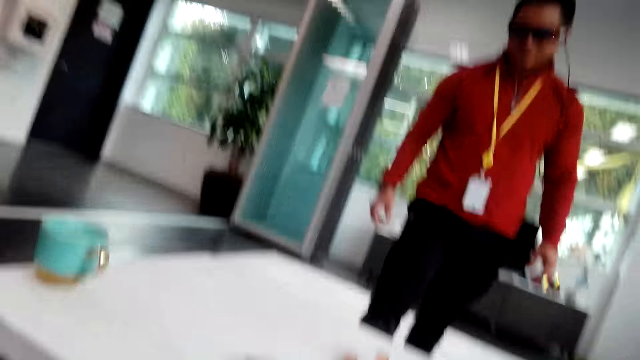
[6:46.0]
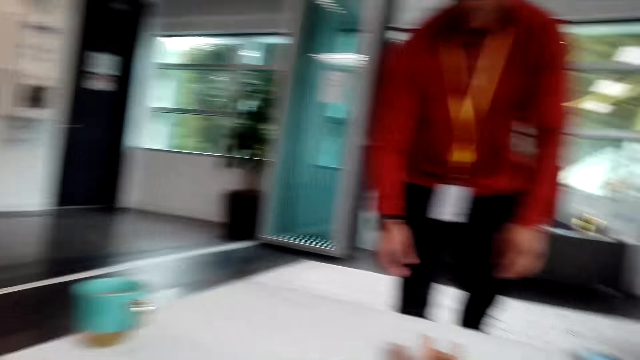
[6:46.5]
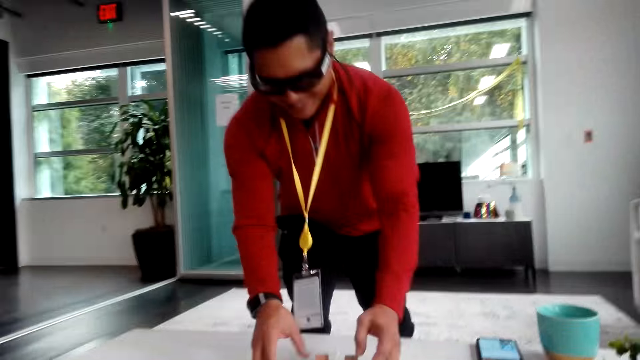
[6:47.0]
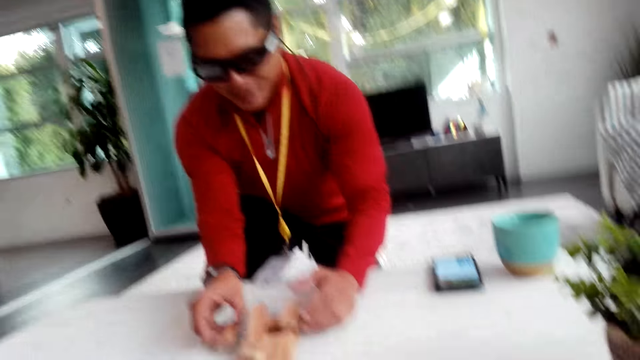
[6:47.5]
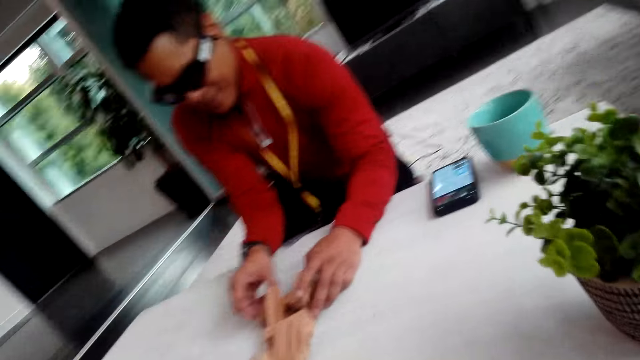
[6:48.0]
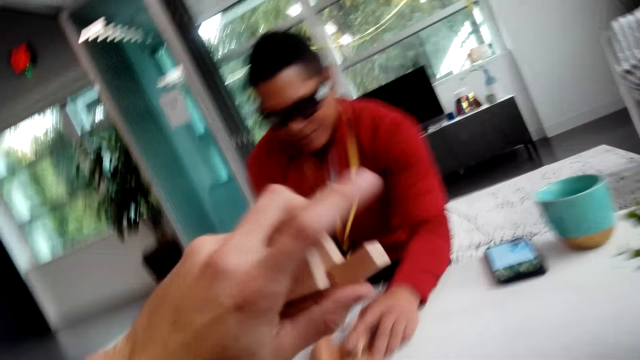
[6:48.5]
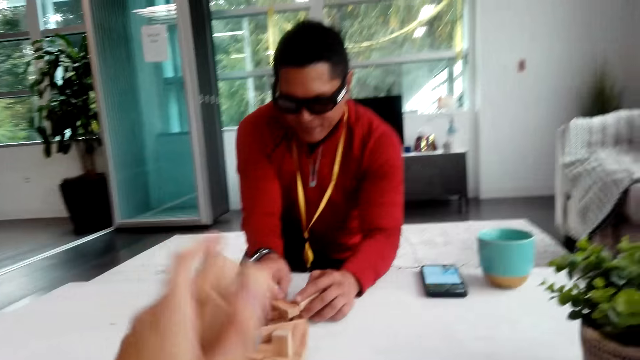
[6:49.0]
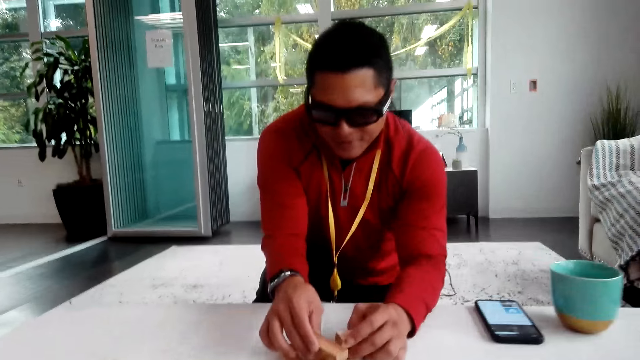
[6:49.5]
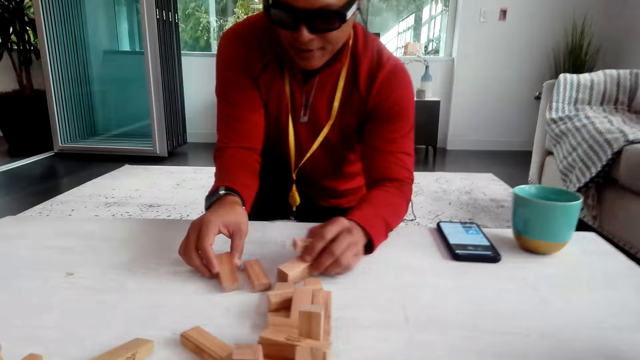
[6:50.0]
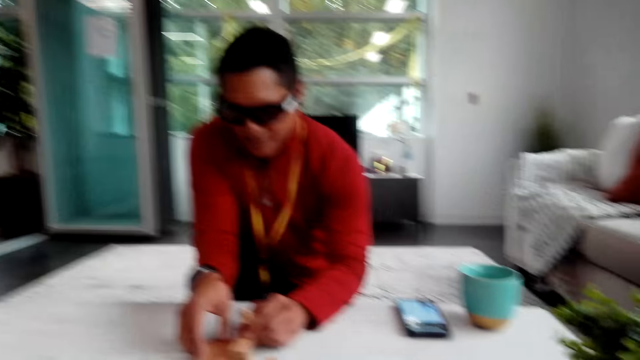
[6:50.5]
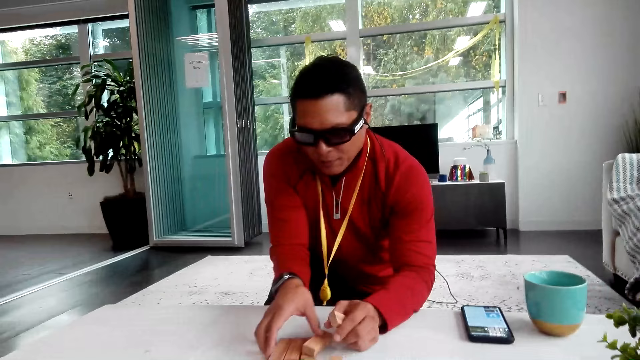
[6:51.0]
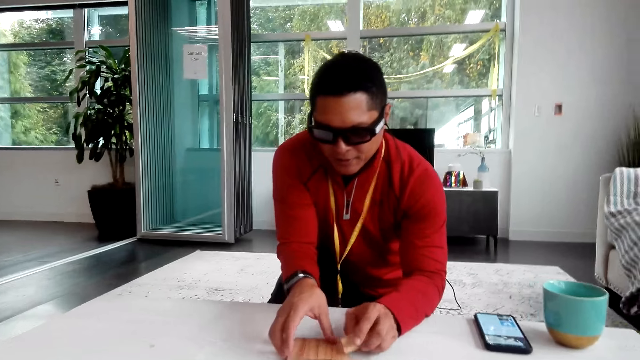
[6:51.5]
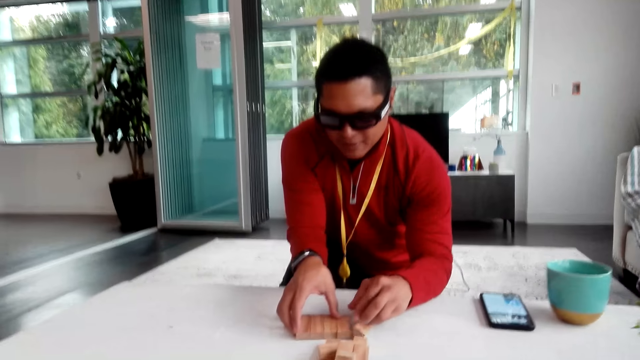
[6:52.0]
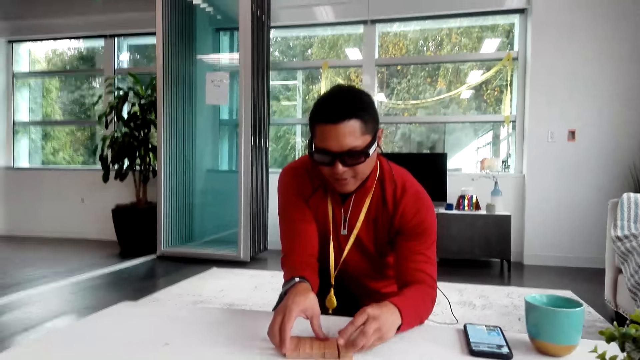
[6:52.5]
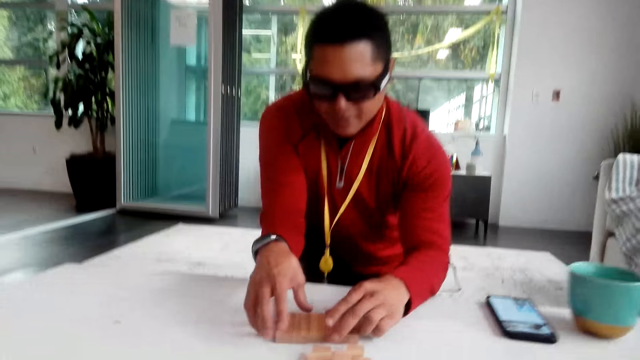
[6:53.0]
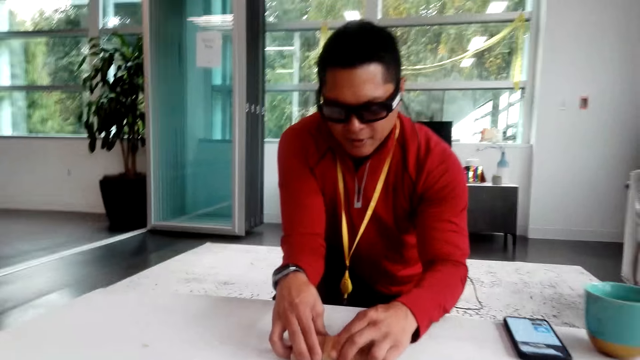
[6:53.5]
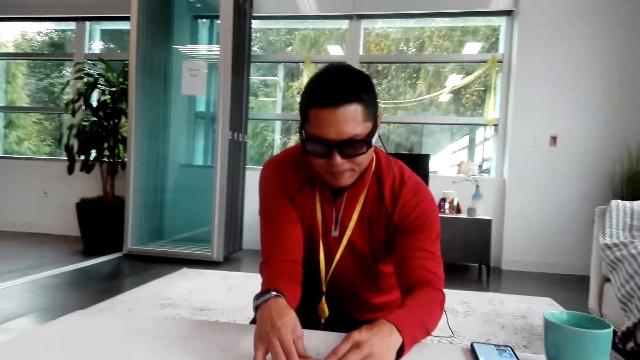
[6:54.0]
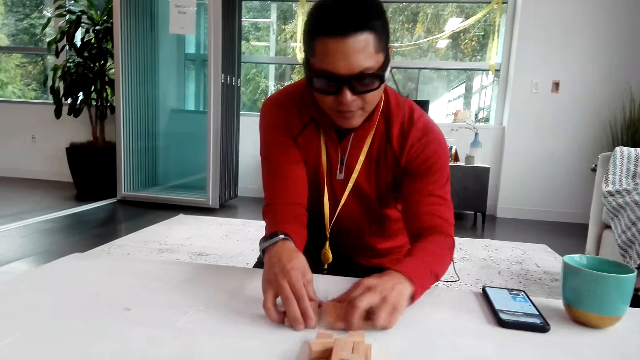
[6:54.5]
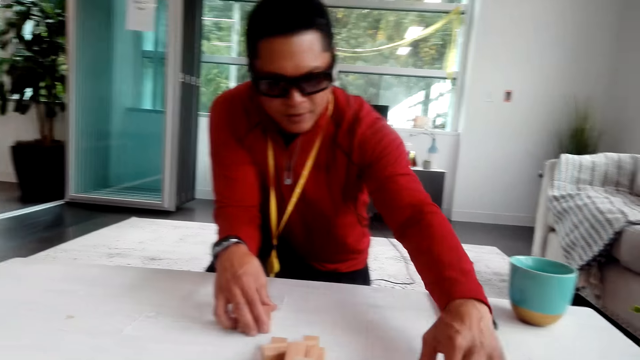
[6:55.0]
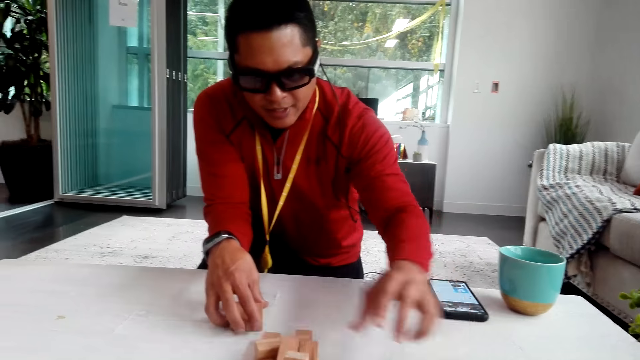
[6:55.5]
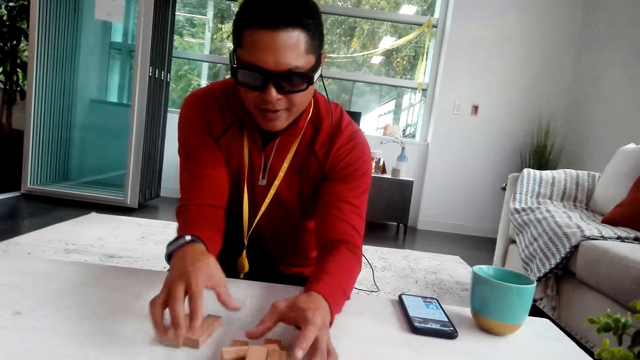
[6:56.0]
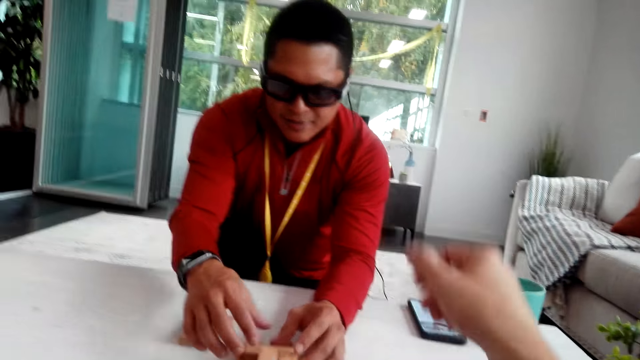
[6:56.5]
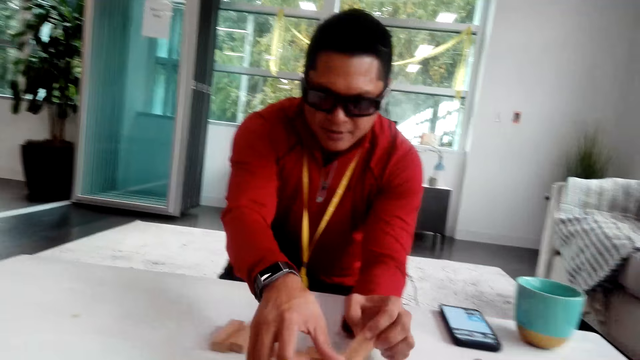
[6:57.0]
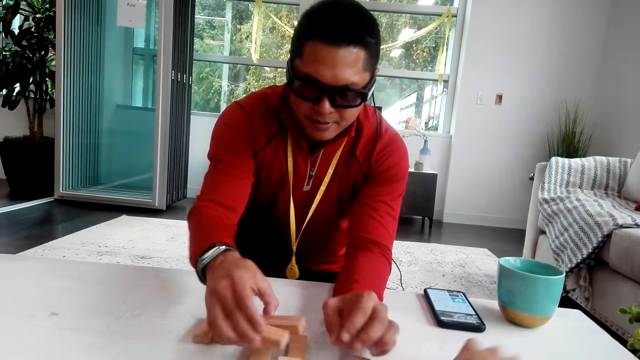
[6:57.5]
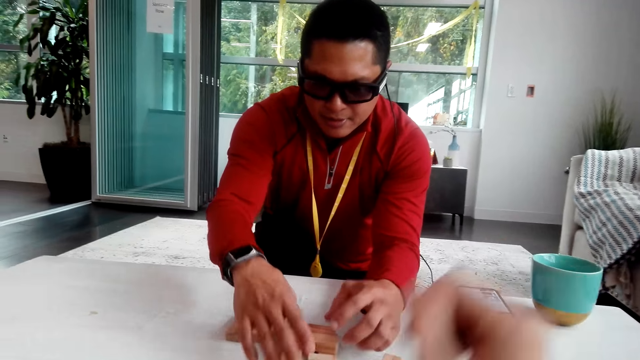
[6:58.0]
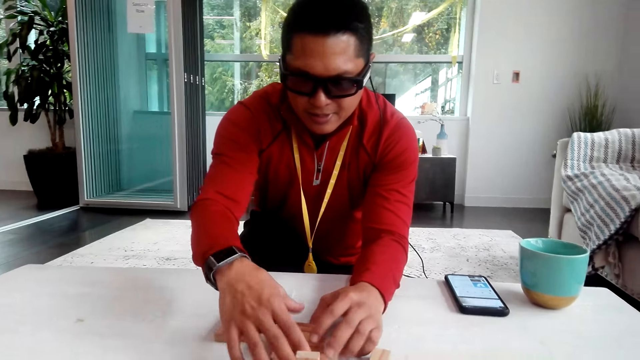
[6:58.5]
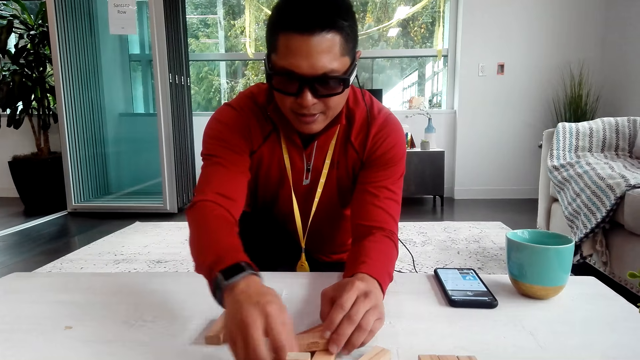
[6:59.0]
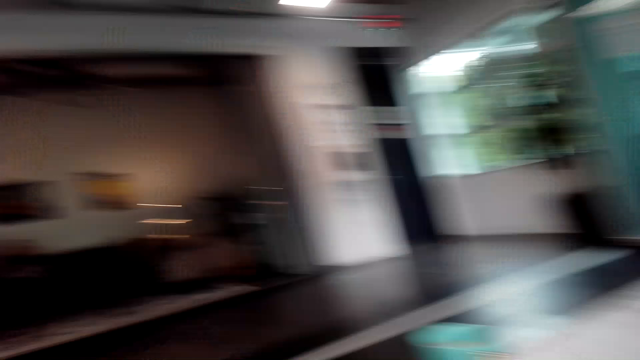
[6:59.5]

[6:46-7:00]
A man kneels beside the table. The camera wearer holds the wooden blocks and carries the jenga. The man pulls the jenga, holds the wooden blocks, aligns the jenga, arranges the wooden blocks, and puts the jenga aside. The camera wearer moves his hand. The man takes the jenga and moves the wooden blocks on the table. The camera wearer moves his hand. He picks up the jenga.

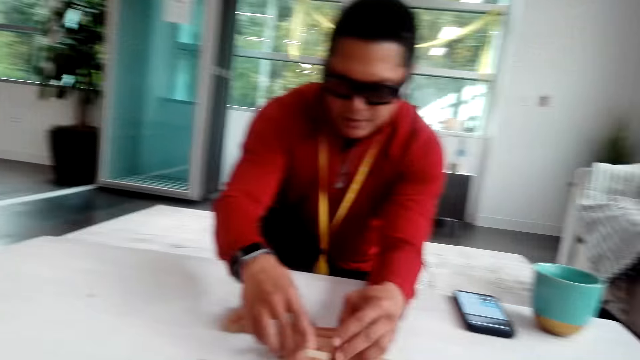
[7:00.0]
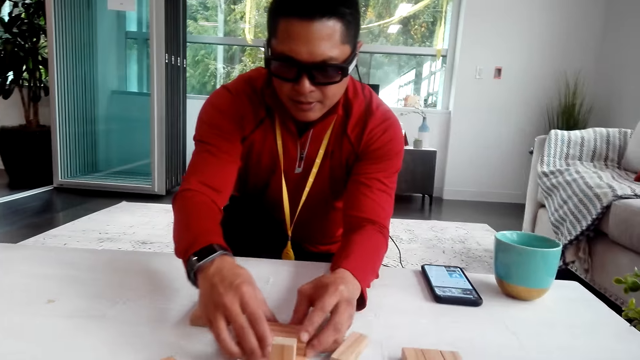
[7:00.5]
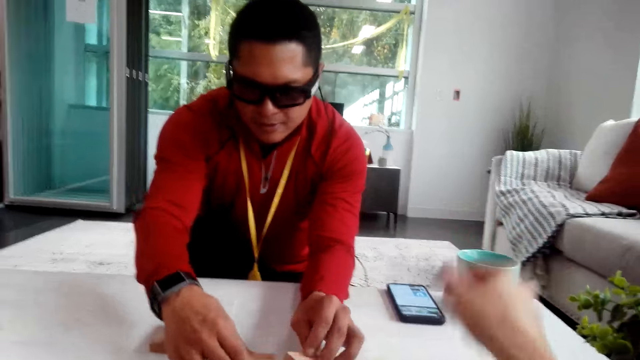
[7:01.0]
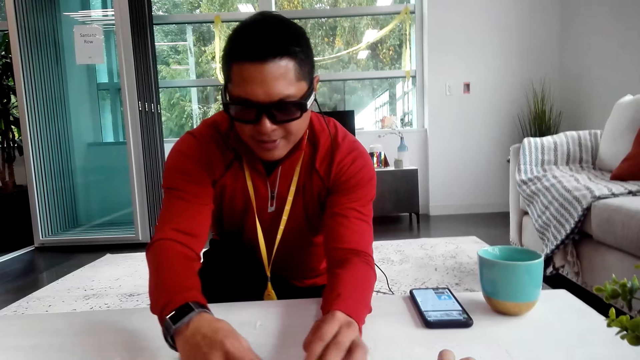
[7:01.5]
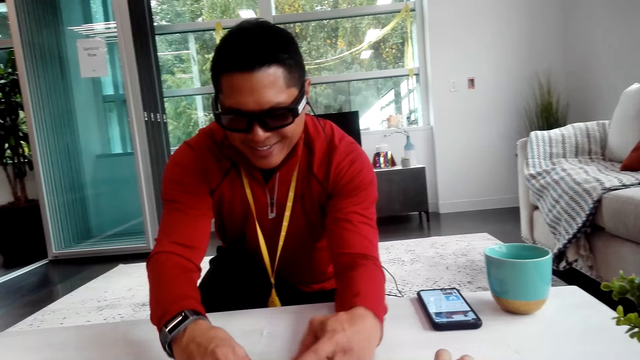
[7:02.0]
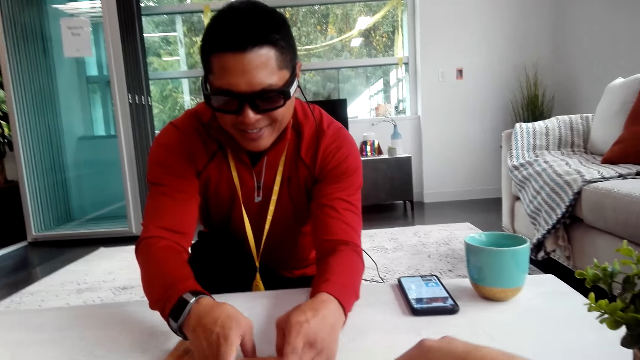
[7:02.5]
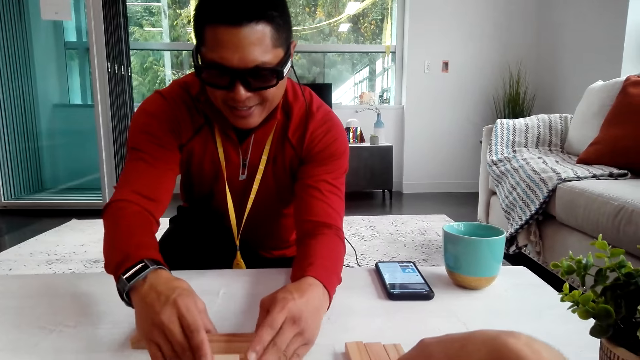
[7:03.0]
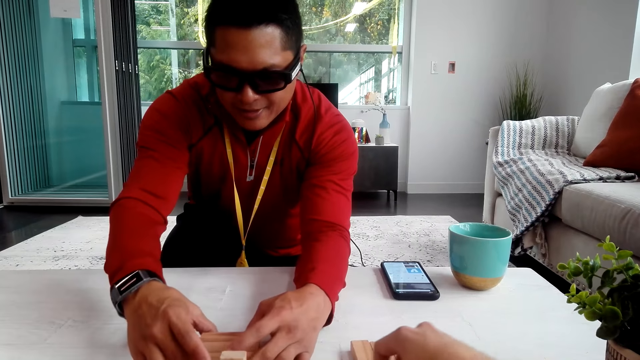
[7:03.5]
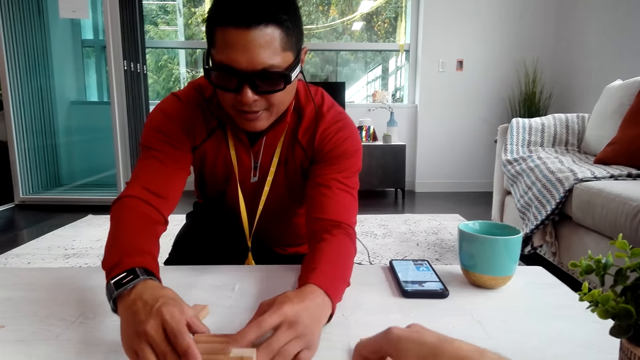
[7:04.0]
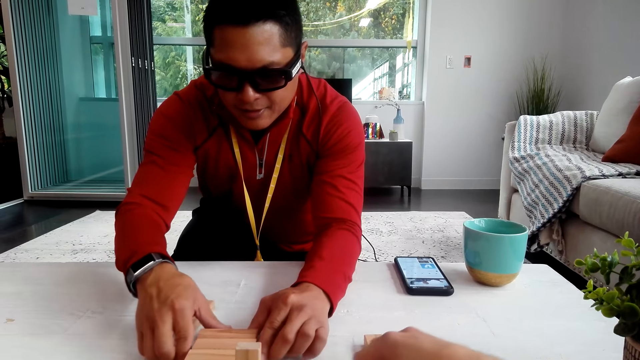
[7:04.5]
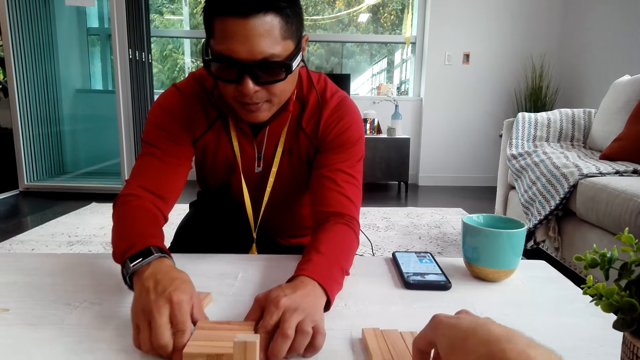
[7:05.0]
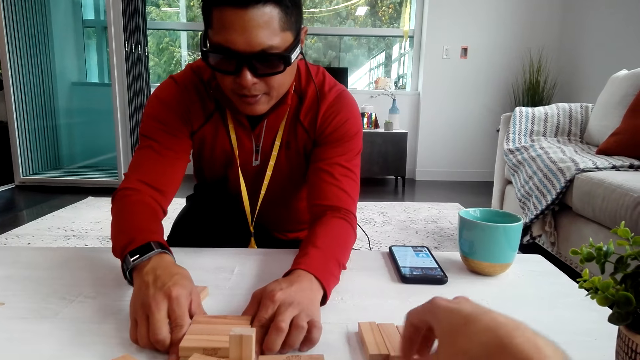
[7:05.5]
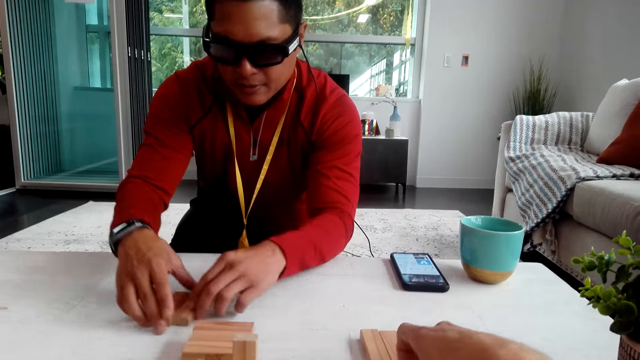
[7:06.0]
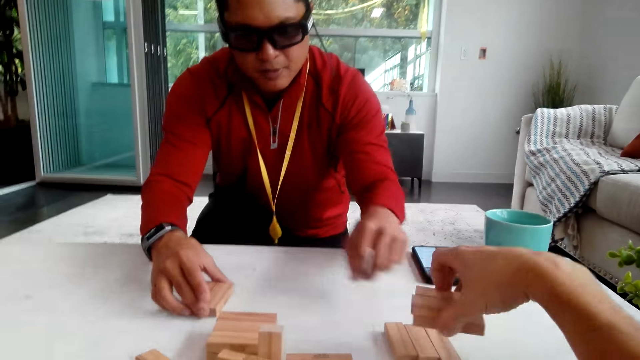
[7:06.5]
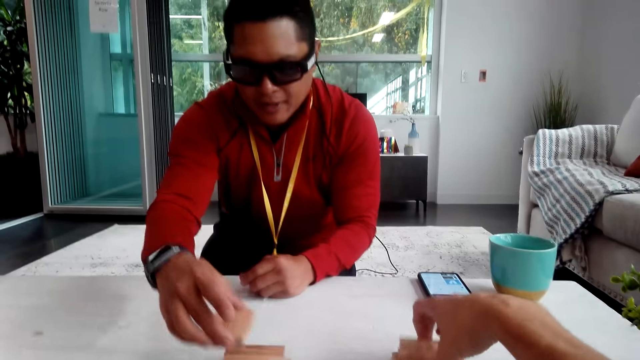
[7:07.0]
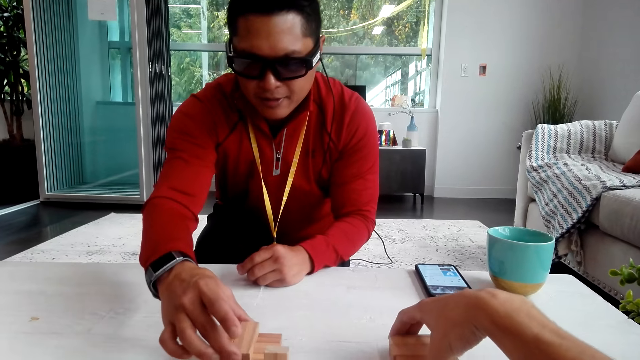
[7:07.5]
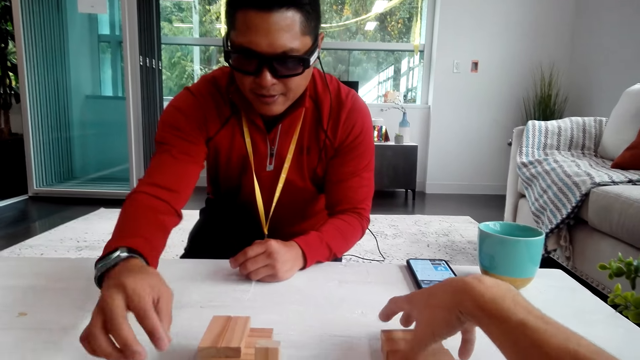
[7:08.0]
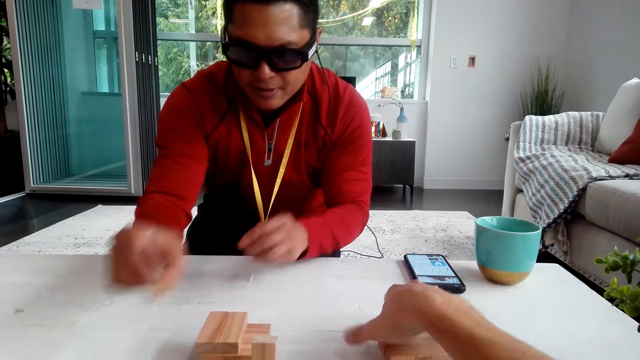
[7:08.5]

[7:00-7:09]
The camera wearer moves his hand. A man moves the wooden blocks on the table. The man plays the jenga, moves the jenga, and puts the jenga on other jenga.
